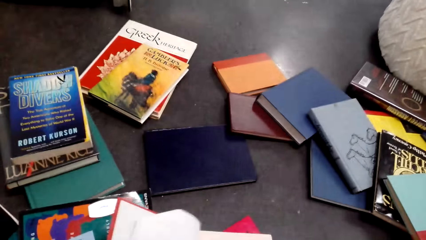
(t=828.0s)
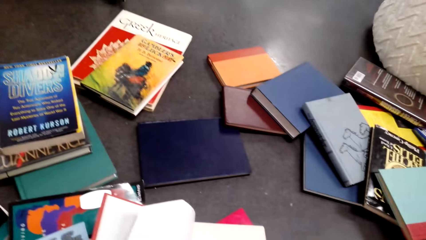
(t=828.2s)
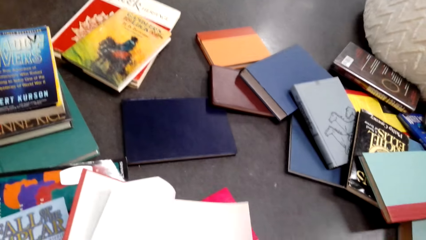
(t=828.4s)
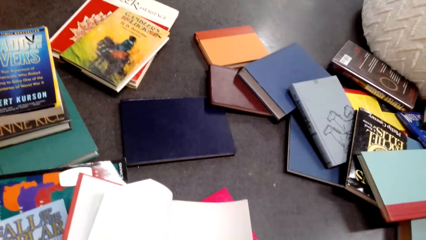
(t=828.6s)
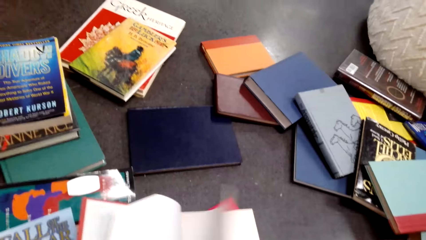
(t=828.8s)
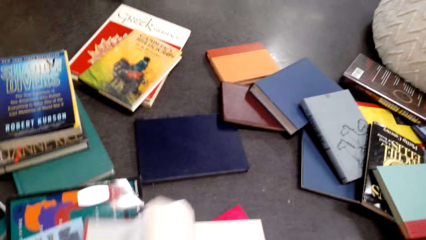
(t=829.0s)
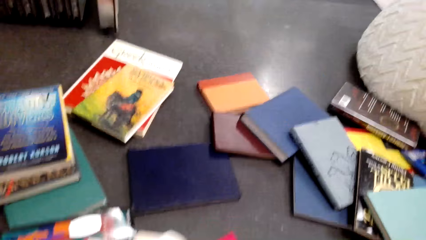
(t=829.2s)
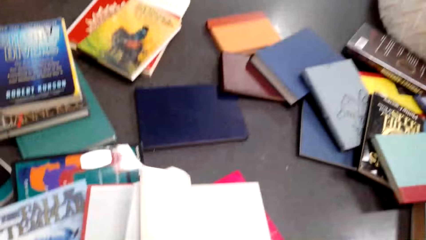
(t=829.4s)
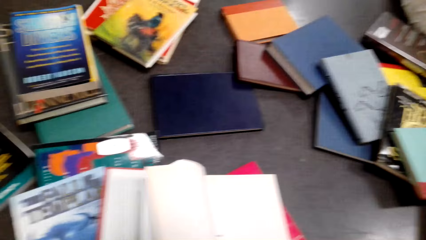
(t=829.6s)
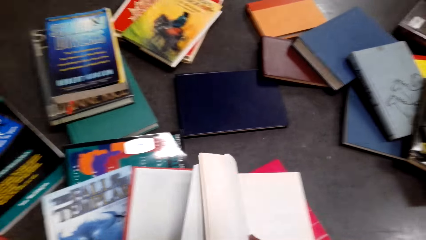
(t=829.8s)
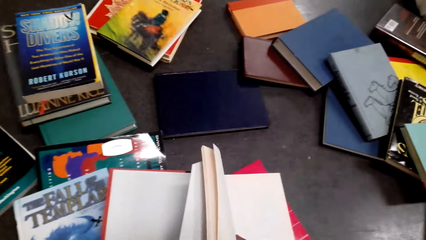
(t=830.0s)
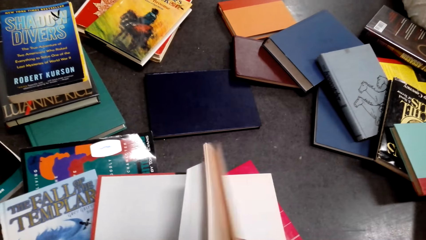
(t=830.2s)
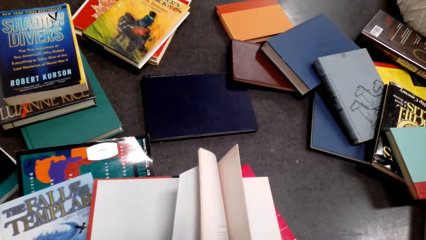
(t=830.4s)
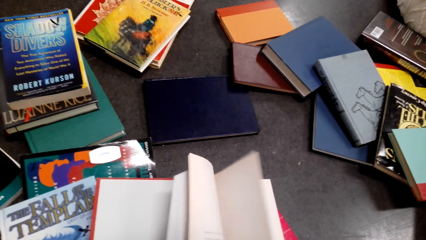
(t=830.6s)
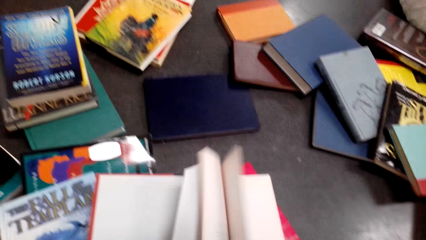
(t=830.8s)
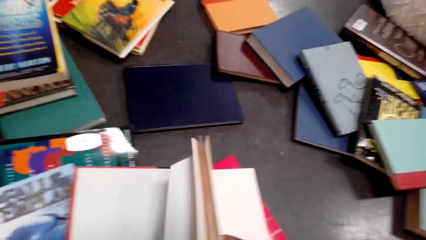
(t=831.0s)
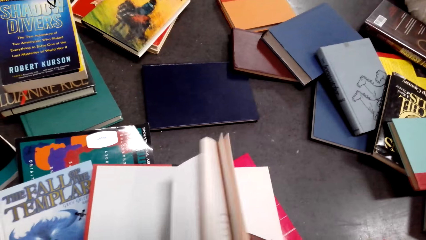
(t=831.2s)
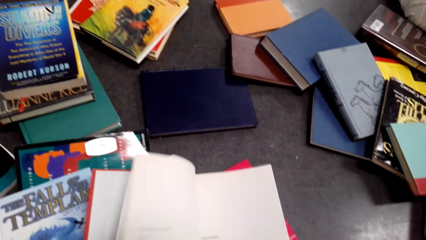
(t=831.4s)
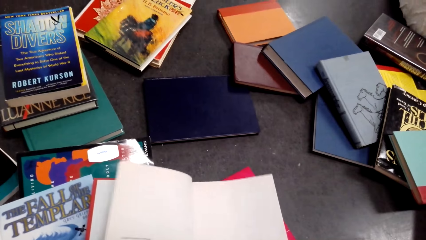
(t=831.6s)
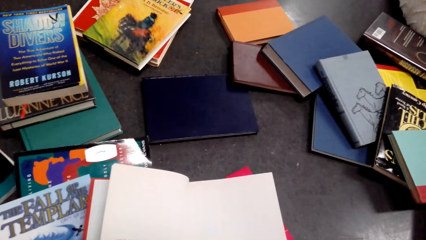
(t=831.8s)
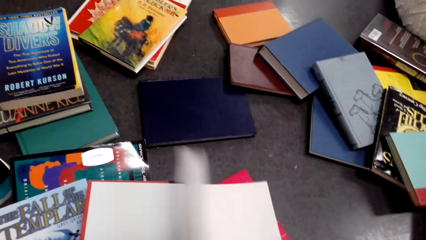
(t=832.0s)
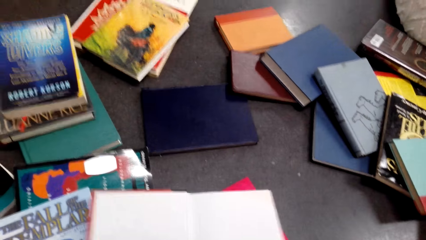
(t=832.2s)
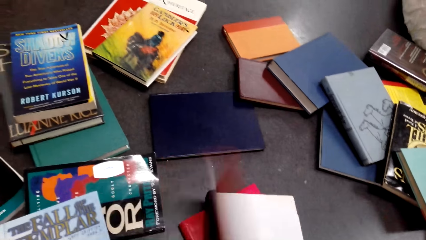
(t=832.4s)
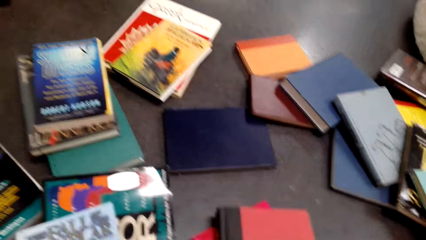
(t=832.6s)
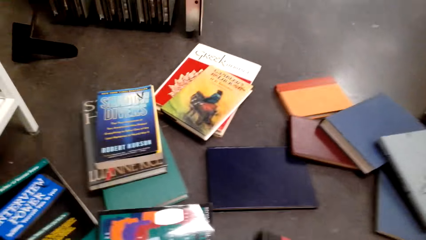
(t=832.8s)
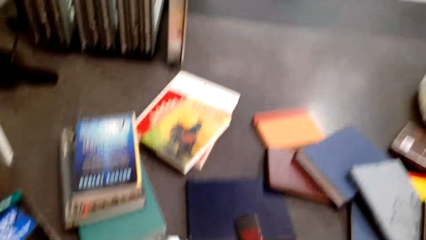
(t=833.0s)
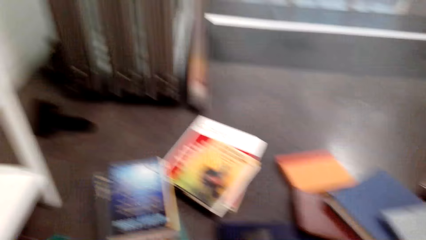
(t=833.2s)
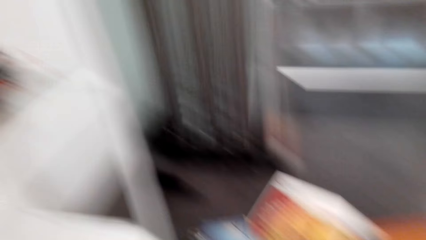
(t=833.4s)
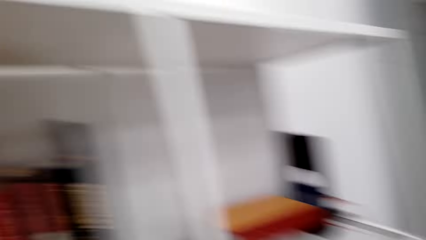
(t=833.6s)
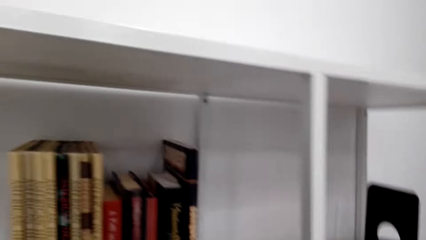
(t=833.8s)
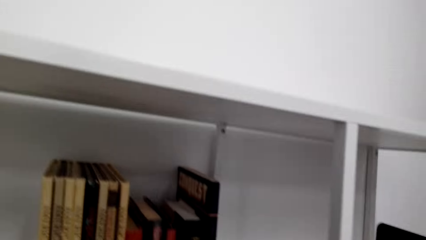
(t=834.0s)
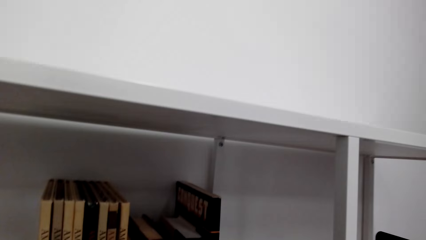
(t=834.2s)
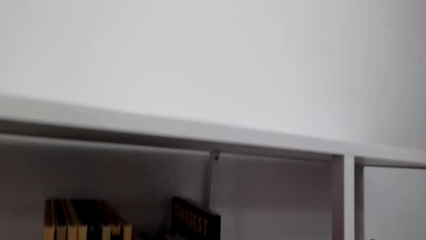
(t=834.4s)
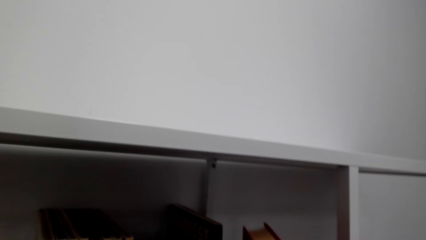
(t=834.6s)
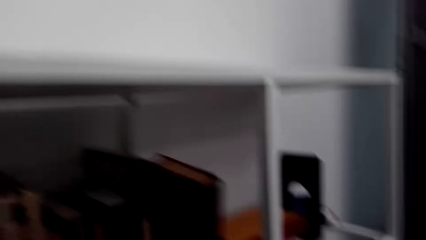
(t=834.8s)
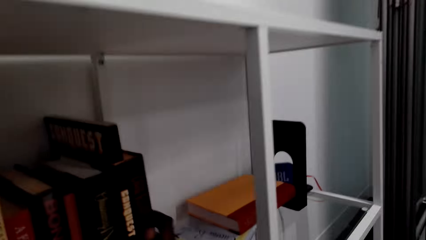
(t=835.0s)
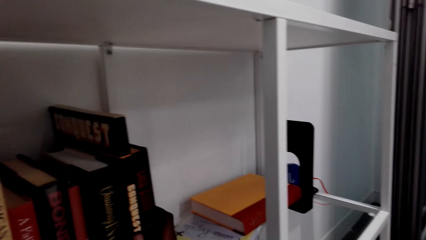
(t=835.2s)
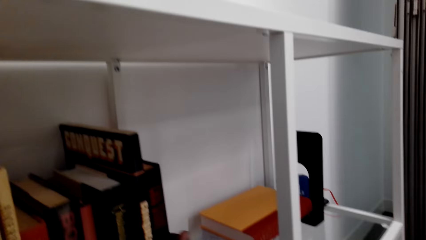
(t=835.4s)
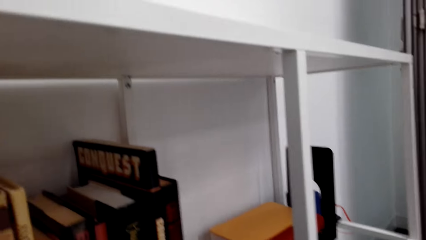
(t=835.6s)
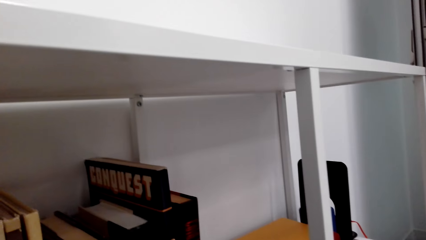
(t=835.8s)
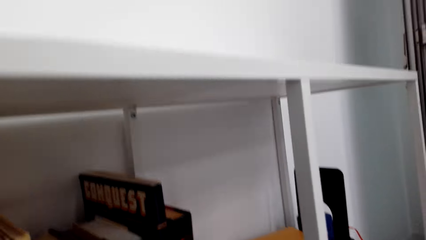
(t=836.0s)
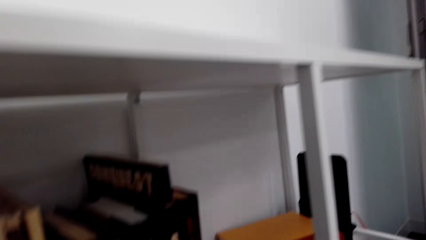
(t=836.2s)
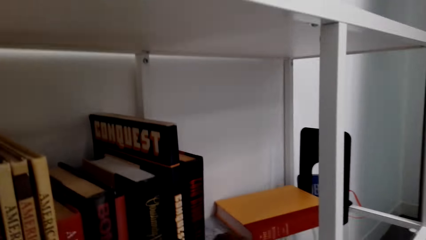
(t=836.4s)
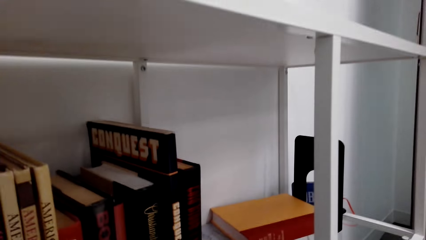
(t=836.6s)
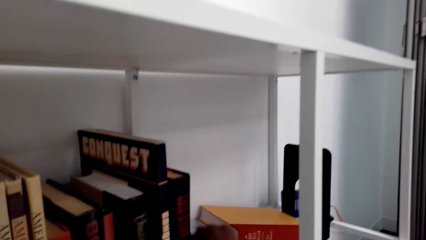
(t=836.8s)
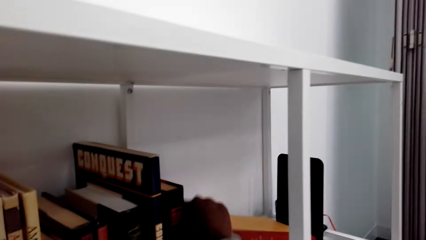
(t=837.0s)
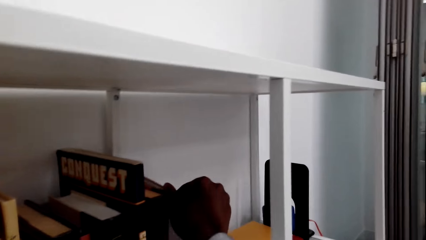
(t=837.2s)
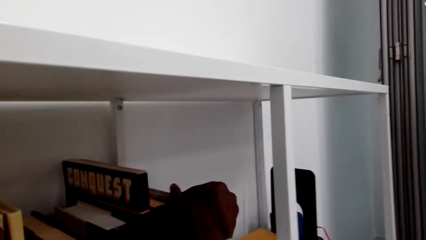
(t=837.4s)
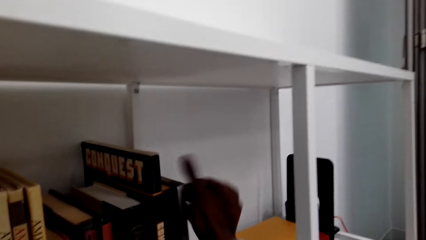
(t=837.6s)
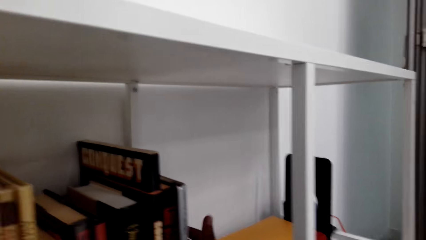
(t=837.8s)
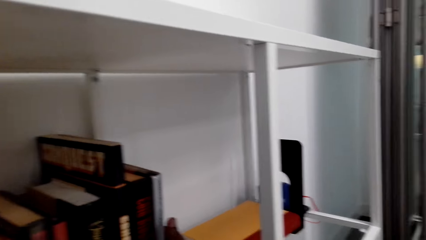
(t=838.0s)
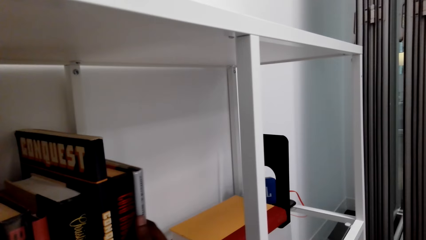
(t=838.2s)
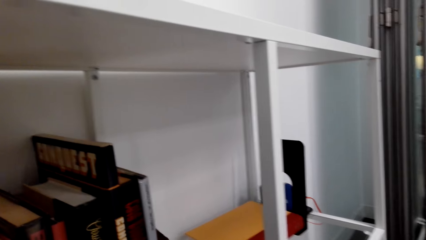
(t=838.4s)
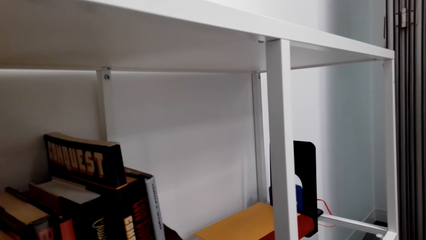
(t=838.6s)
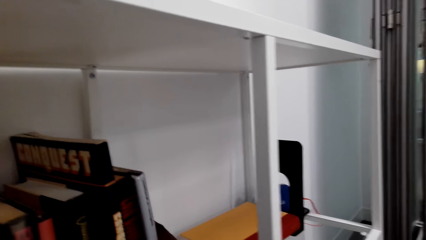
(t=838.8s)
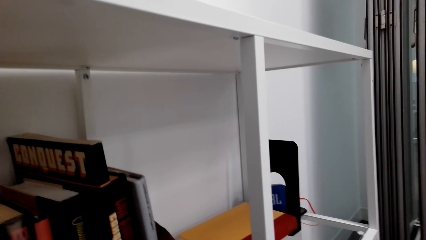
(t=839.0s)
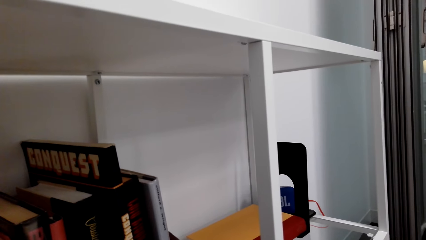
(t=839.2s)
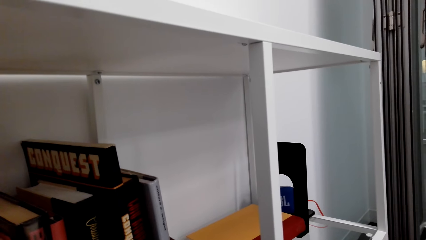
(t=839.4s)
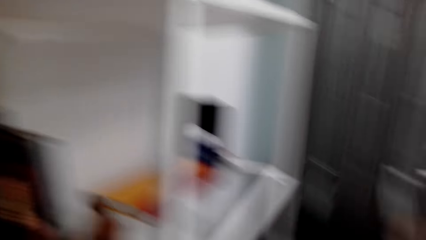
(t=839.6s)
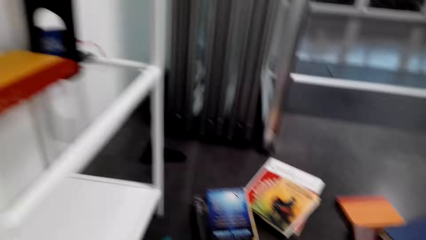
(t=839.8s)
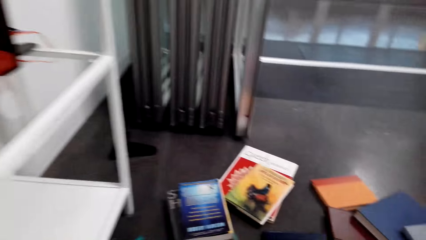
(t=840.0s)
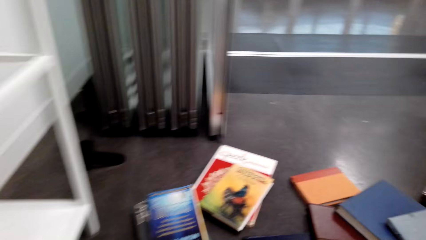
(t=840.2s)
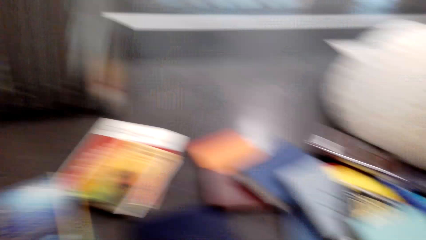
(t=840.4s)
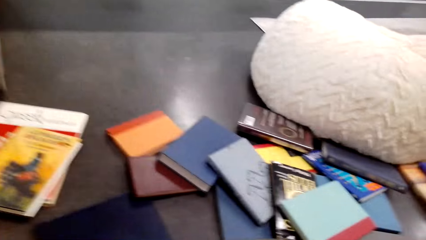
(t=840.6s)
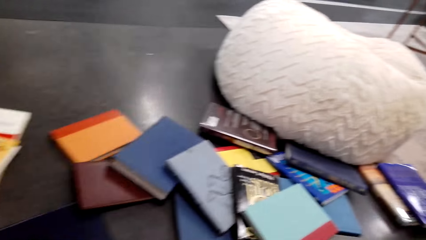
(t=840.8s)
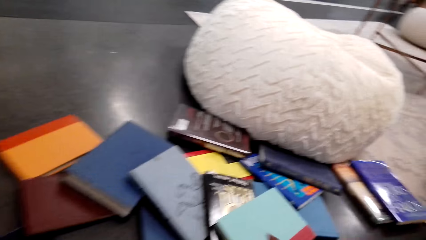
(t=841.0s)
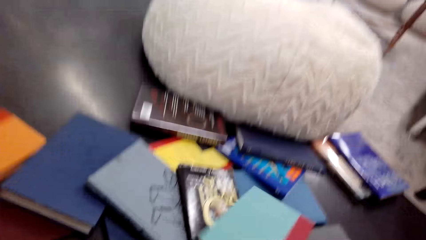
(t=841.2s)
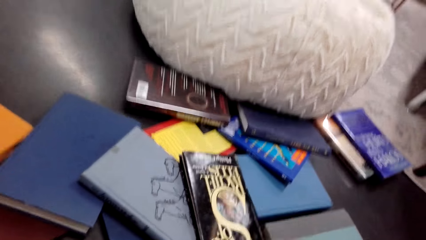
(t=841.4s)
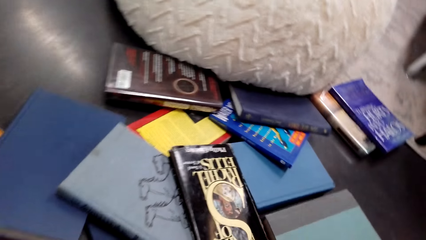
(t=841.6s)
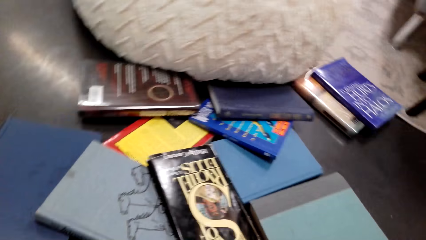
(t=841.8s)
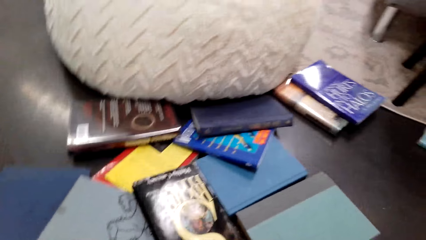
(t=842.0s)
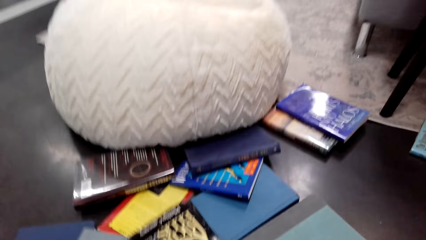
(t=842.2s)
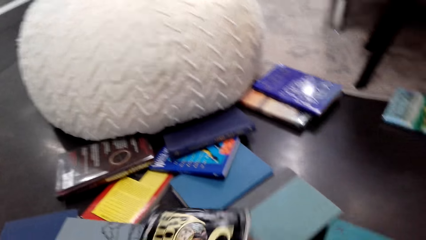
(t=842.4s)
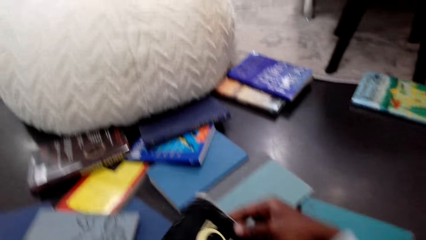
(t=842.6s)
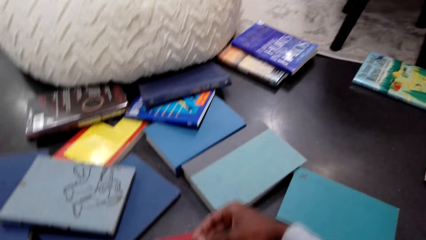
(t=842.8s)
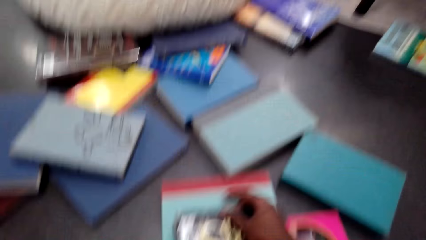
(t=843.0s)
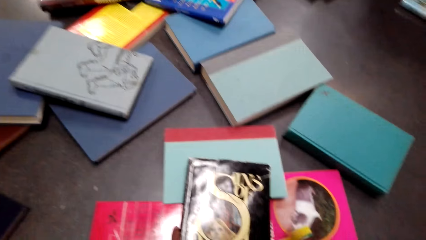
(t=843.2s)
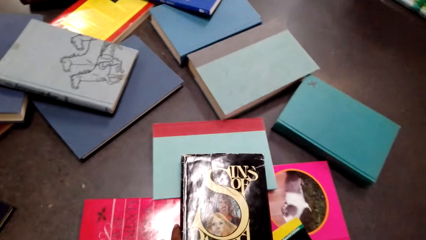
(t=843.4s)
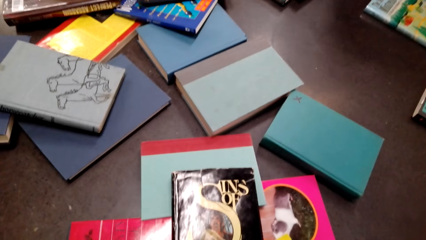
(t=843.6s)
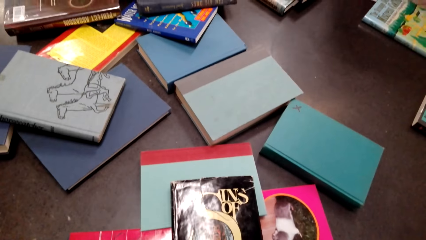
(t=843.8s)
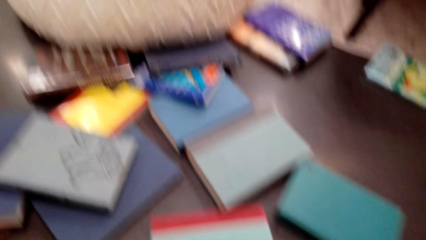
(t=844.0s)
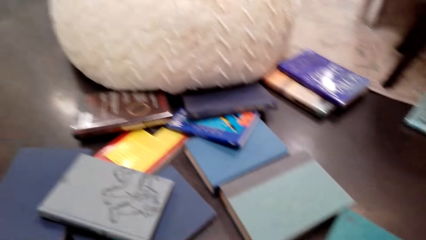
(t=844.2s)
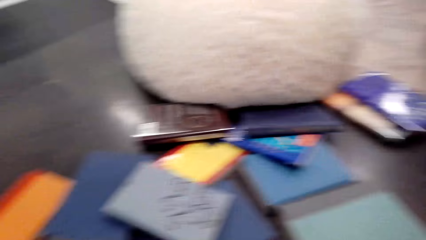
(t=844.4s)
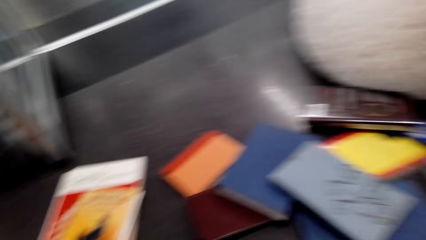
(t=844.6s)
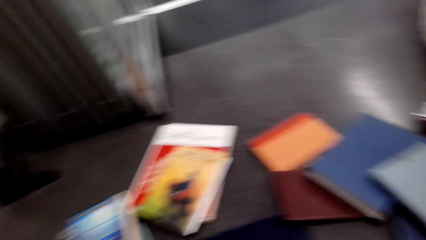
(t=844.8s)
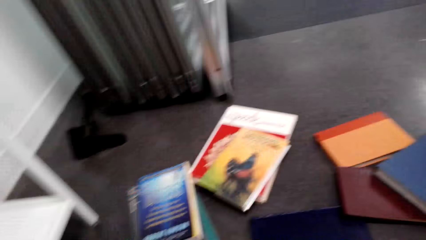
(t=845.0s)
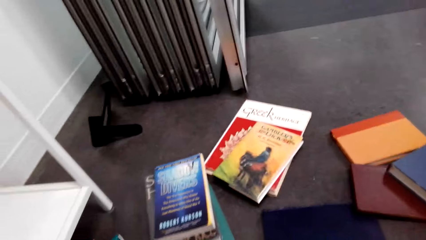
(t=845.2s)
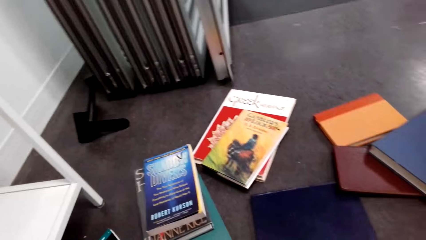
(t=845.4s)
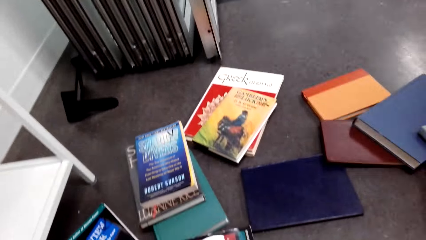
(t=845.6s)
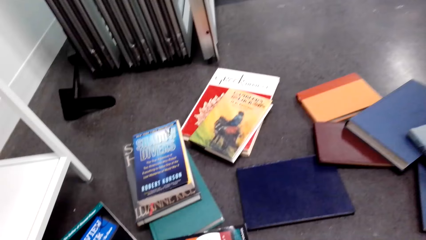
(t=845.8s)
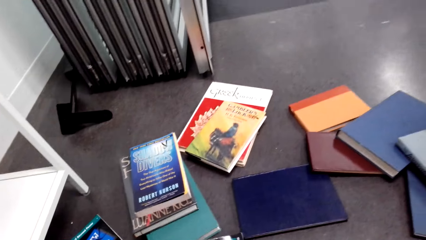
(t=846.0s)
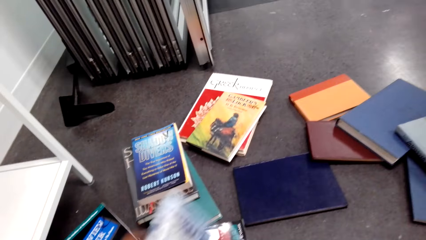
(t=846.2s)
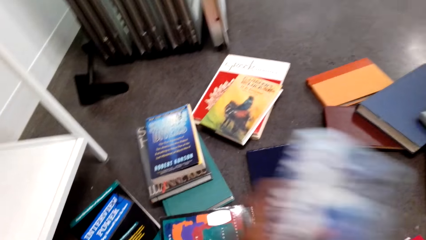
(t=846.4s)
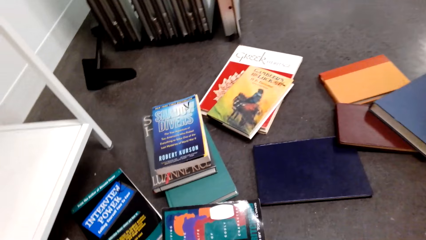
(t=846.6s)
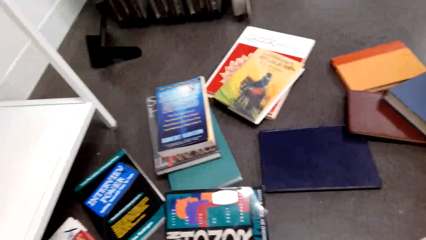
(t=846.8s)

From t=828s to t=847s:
The camera wearer peruses the book. They close the book. They pick a book from the floor. They put the book on the shelf. They arrange the books on the shelf. They look for a book on the floor. They pick other books from the floor.
